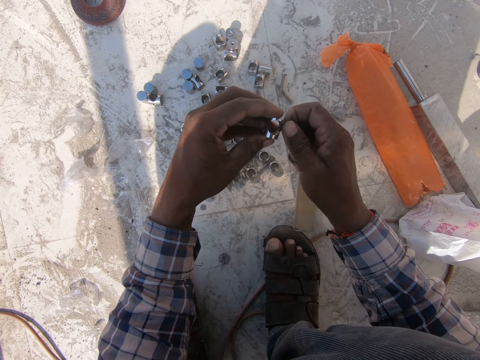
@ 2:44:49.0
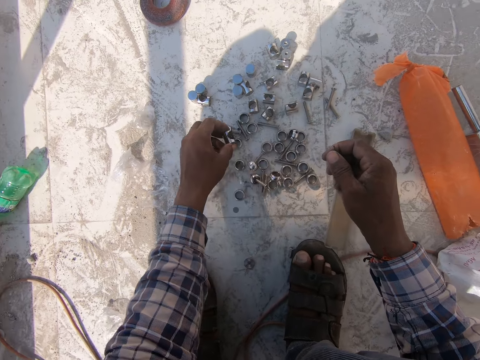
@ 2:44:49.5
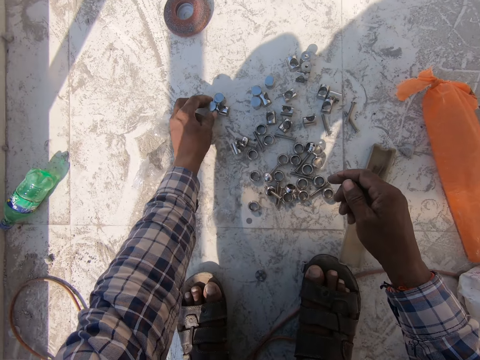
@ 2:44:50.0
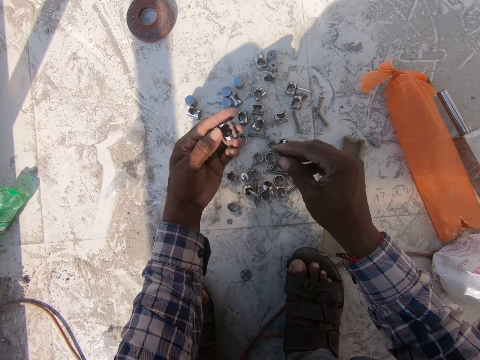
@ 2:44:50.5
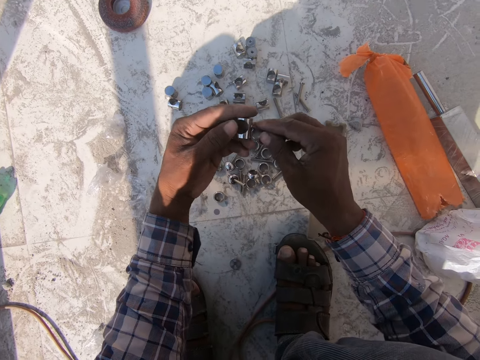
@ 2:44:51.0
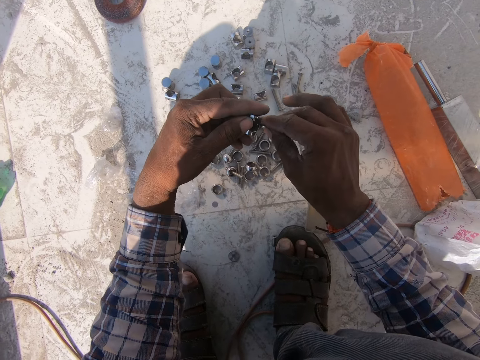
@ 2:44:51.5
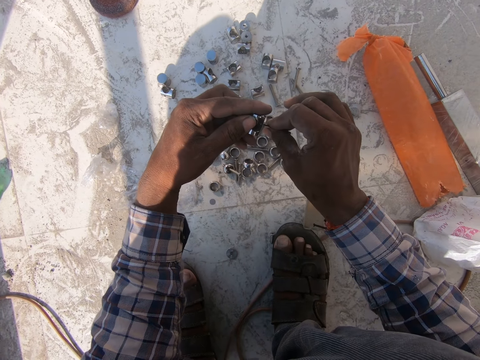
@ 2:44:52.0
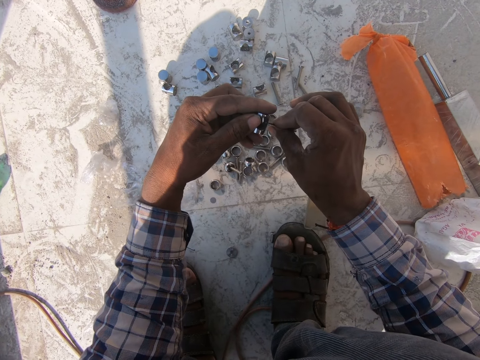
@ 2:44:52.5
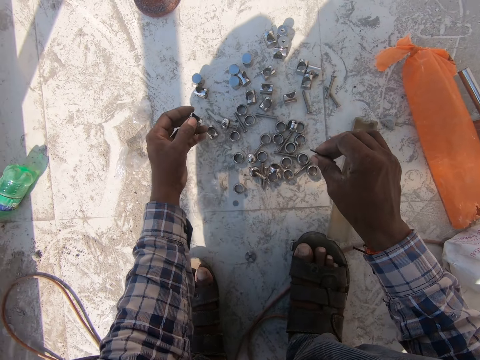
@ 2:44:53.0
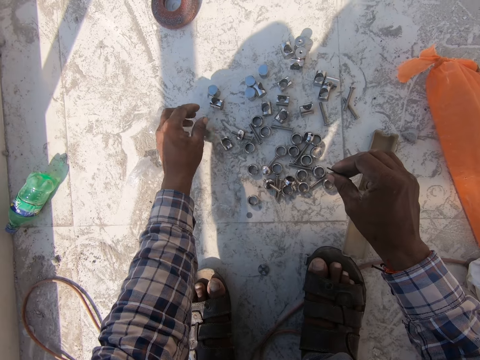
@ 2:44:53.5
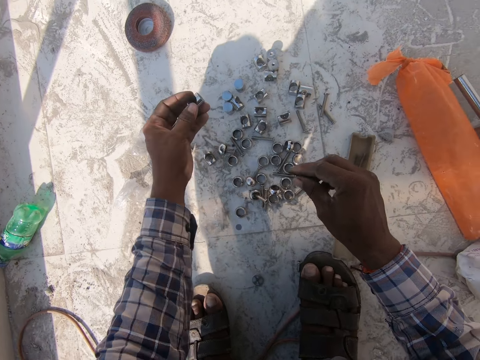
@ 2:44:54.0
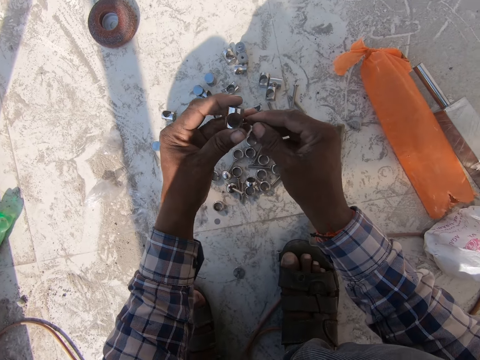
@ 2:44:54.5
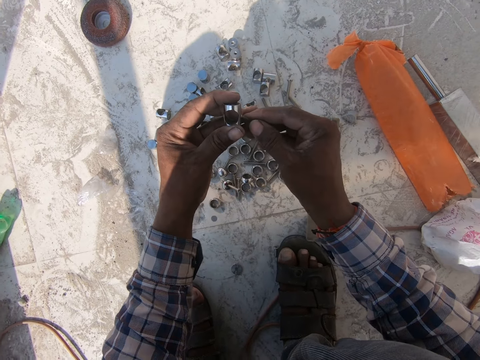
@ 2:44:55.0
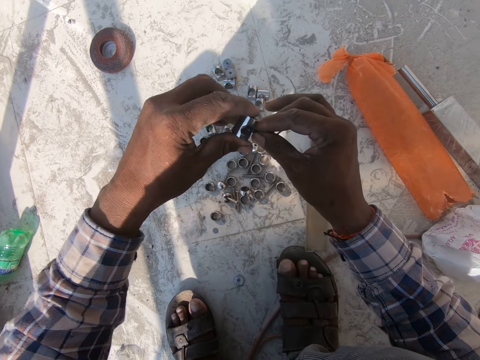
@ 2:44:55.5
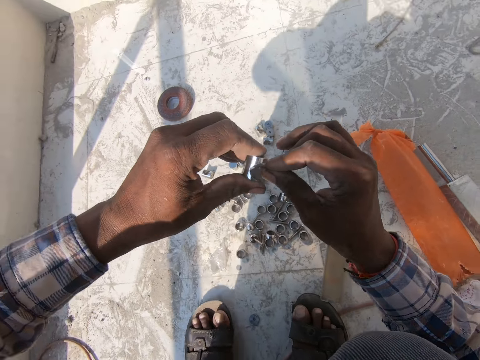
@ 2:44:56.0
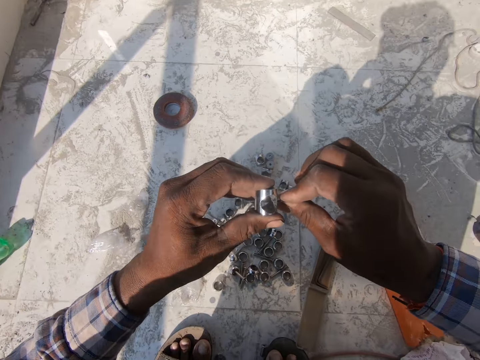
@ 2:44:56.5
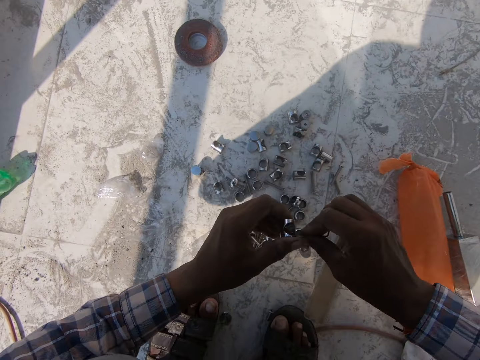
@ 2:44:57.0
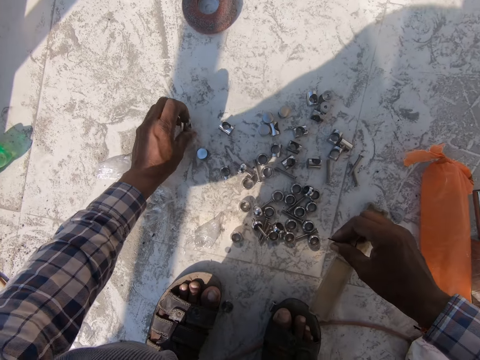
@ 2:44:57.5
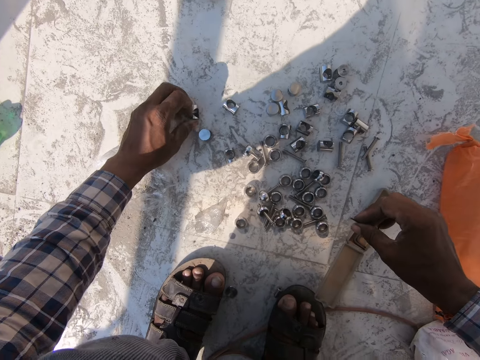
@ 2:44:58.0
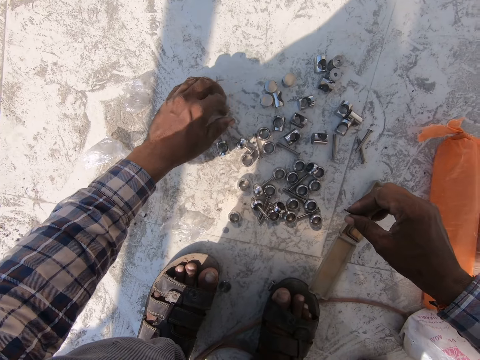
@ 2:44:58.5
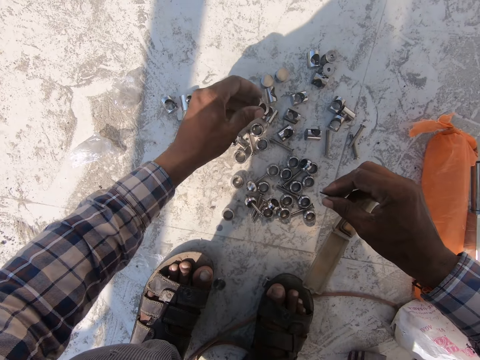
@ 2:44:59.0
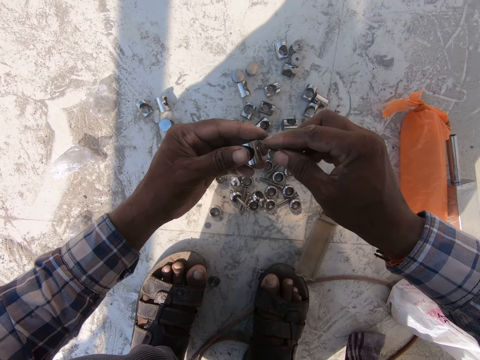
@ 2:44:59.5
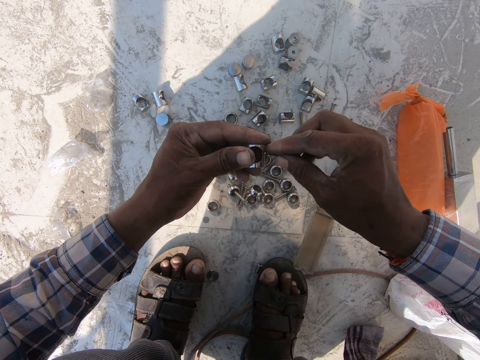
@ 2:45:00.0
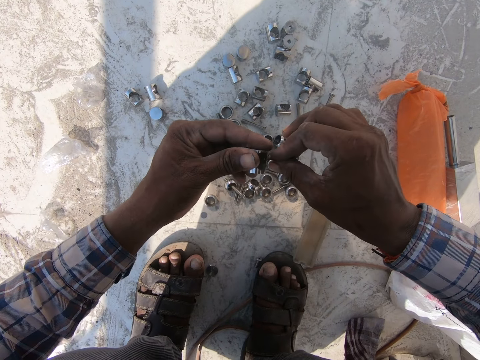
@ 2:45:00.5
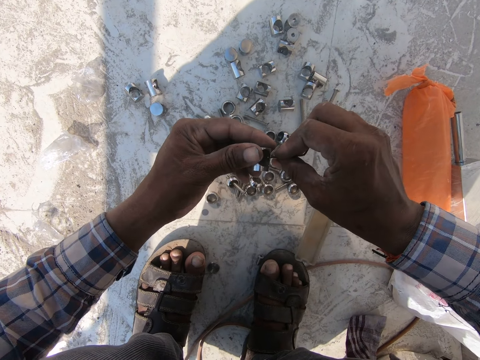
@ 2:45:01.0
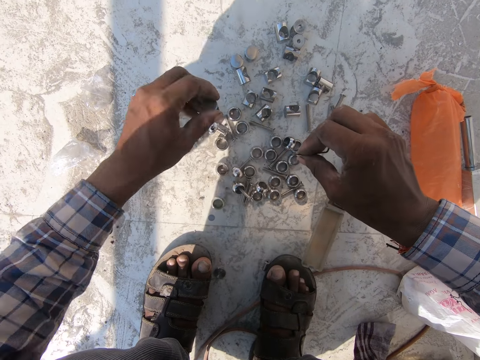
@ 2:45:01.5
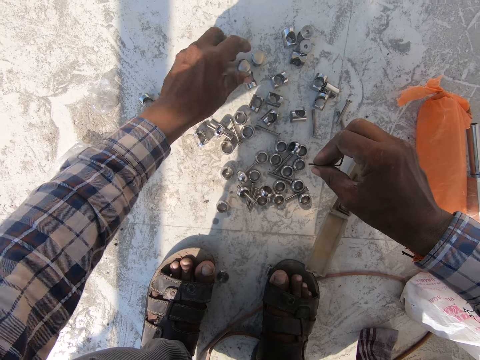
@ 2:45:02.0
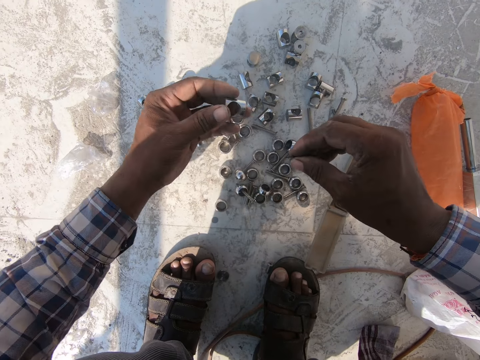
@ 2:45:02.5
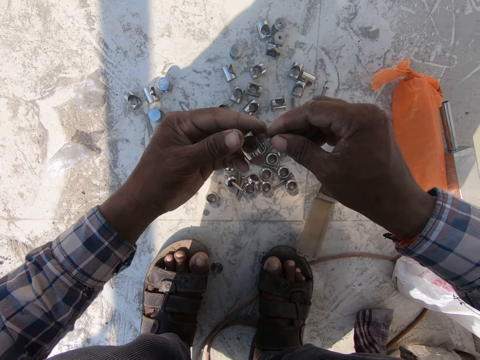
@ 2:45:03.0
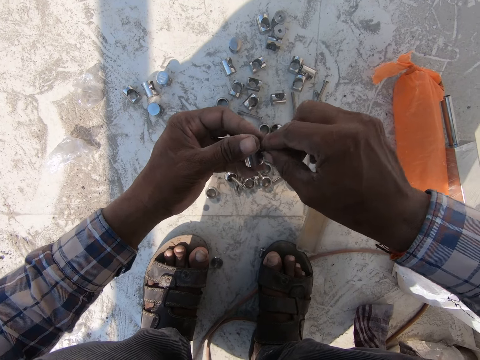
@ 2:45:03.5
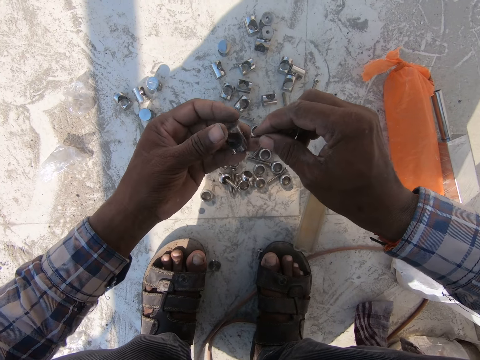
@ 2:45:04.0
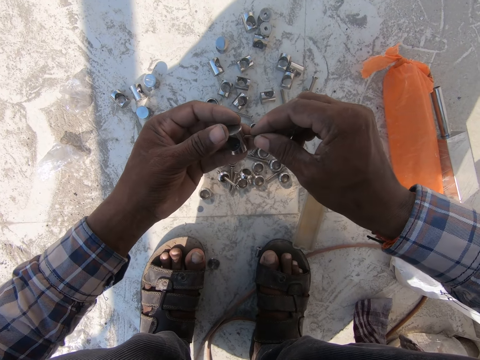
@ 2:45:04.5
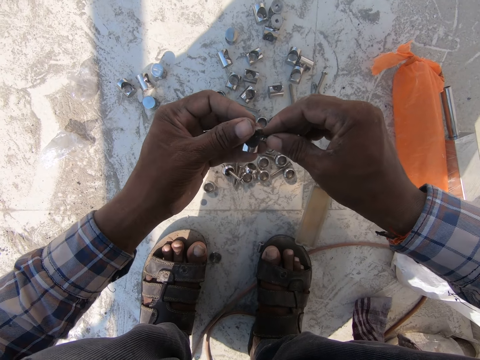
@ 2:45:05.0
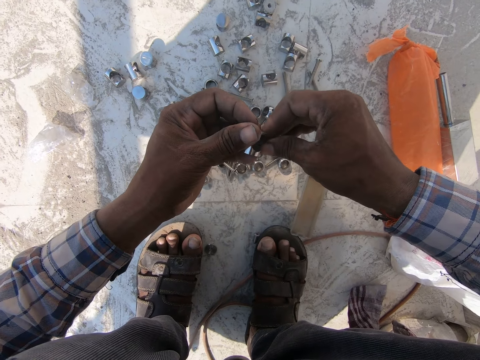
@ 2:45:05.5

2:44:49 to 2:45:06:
The camera wearer puts the nut or metal connector down. They pick the nut from the ground. They make a hole to the nut with a pin. They loosen the metal connector. They put the nut down. They pick the nut from the ground. They loosen the metal connector. They make a hole to the nut with a pin. They put the nut down. They pick the nut from the ground. They make a hole to the nut with a pin. They loosen the metal connector. They put the nut down. They pick the nut from the ground. They loosen the metal connector. They make a hole to the nut with a pin.

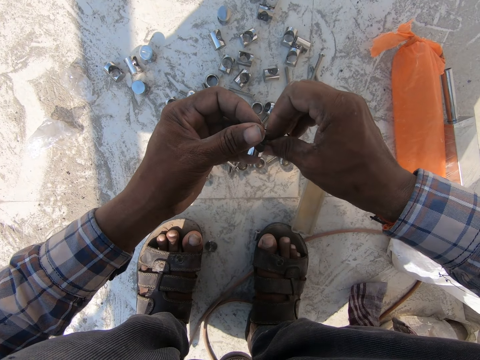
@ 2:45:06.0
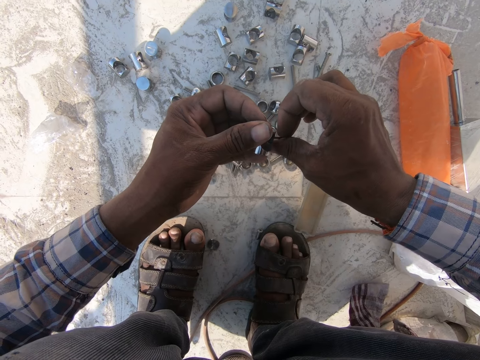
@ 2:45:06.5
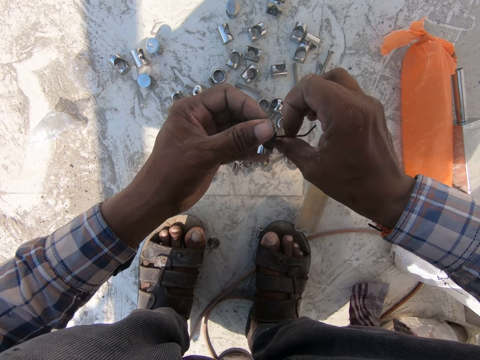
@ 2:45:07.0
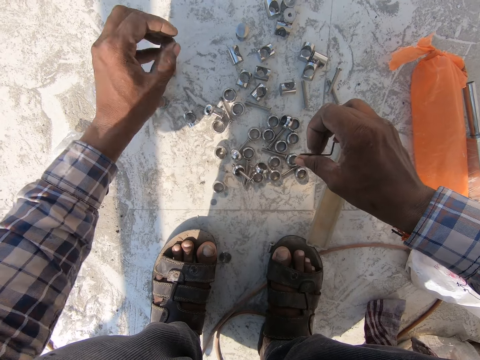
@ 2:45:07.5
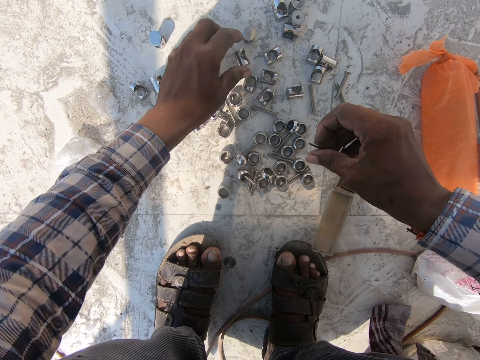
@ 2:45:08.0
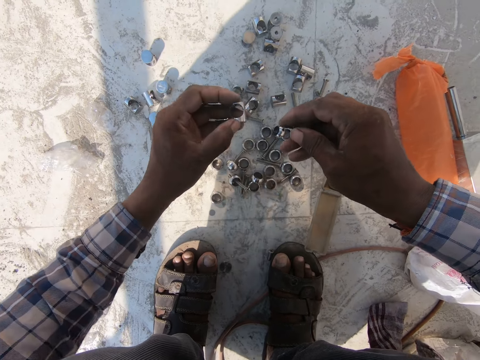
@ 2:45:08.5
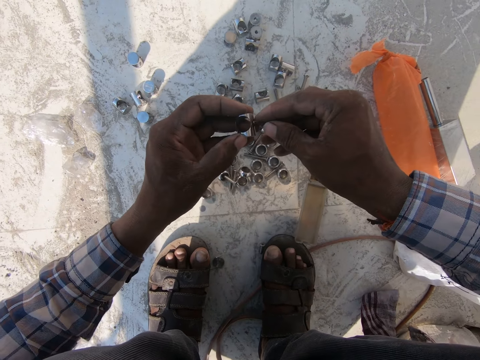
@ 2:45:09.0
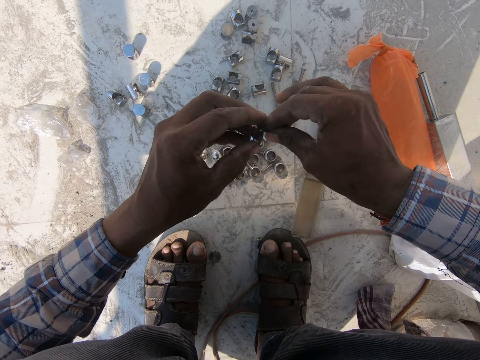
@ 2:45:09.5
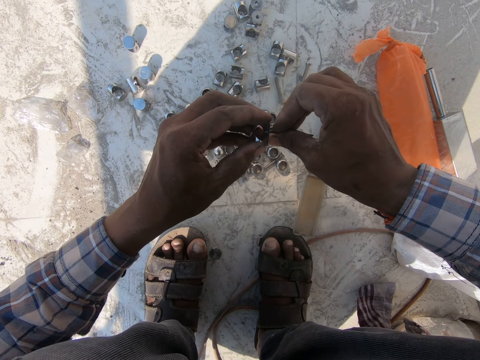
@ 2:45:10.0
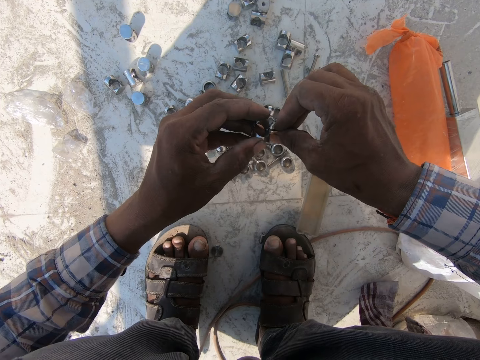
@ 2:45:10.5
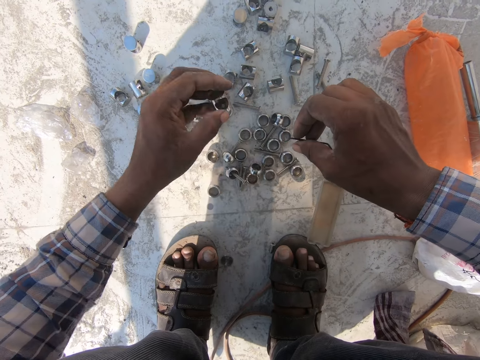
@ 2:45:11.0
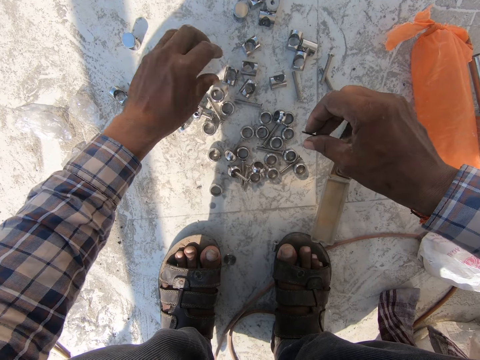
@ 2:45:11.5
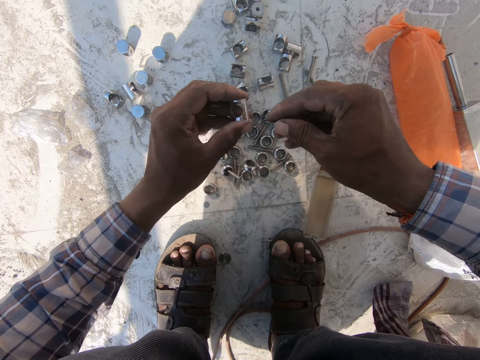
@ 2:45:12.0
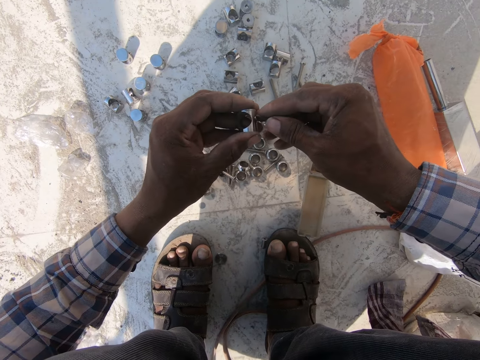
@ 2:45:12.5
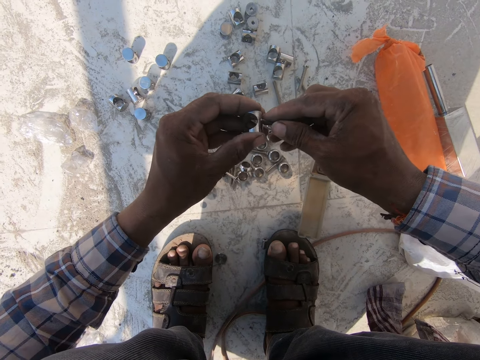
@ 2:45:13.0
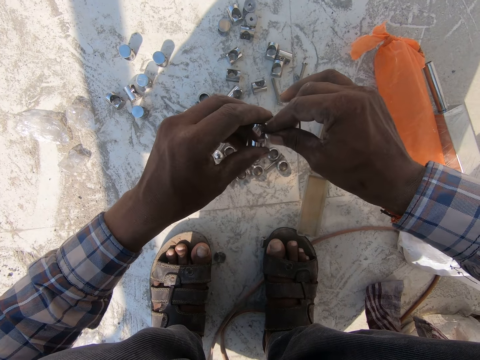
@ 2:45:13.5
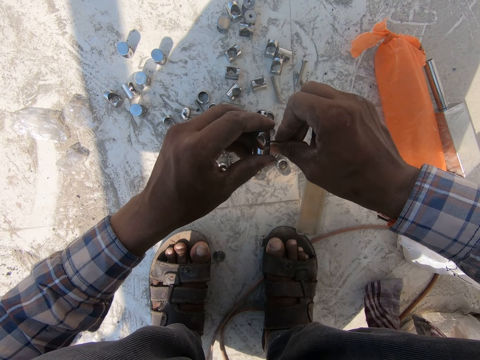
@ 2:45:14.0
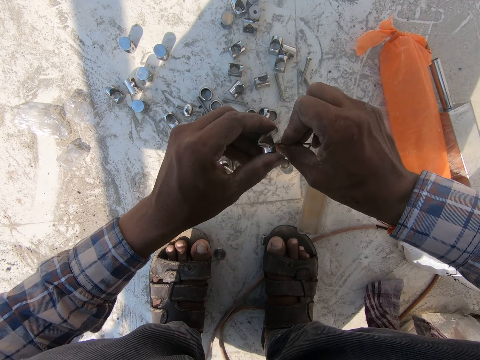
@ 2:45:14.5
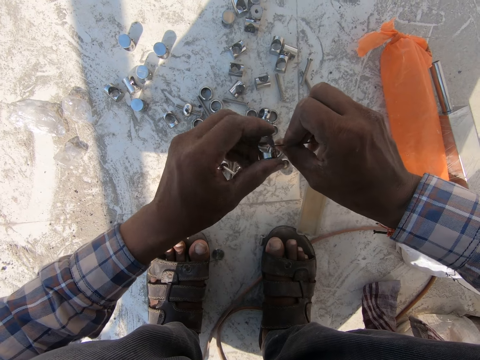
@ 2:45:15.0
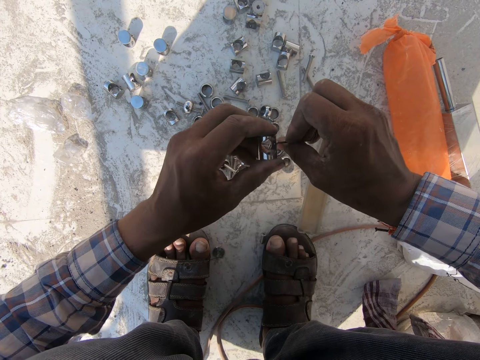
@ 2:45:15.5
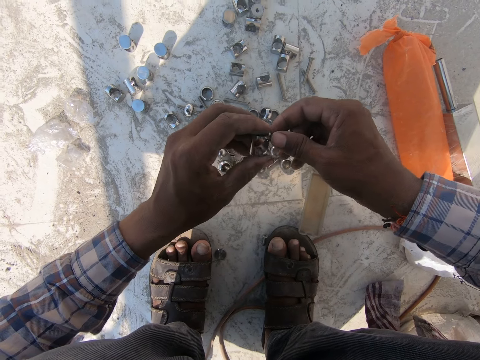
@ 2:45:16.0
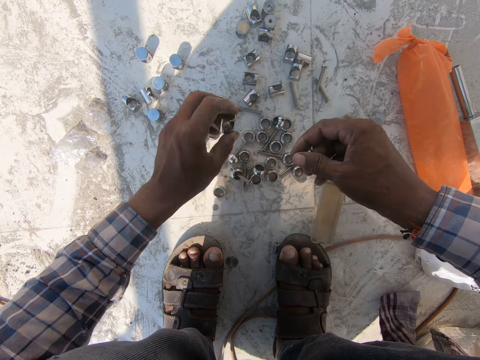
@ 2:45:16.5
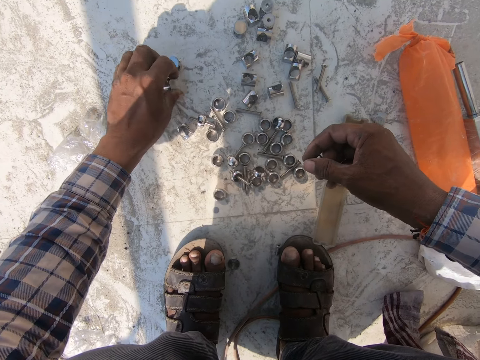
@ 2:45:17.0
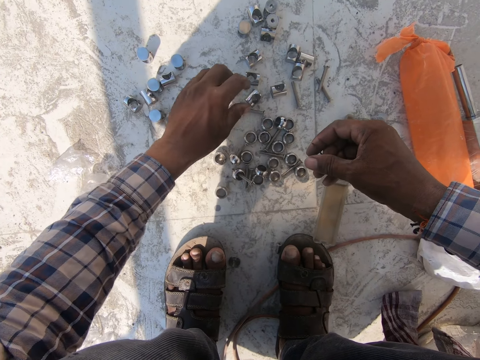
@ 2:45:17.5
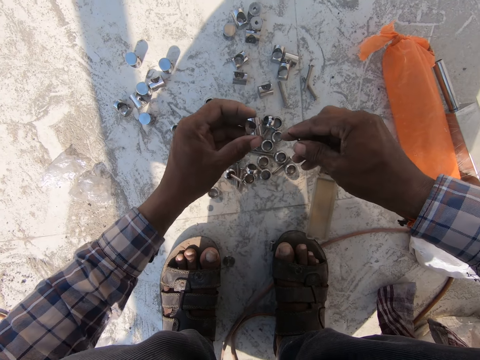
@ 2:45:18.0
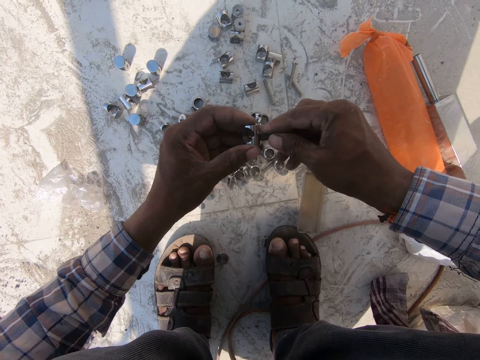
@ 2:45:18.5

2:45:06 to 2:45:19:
The camera wearer makes a hole to the nut or metal connector with a pin. They drop the metal connector. They pick the nut from the ground. They loosen the metal connector. They make a hole to the nut with a pin. They put the nut down. They pick the nut from the ground. They loosen the metal connector. They make a hole to the nut with a pin. They put the nut down. They pick the nut from the ground. They make a hole to the nut with a pin. They loosen the metal connector.
